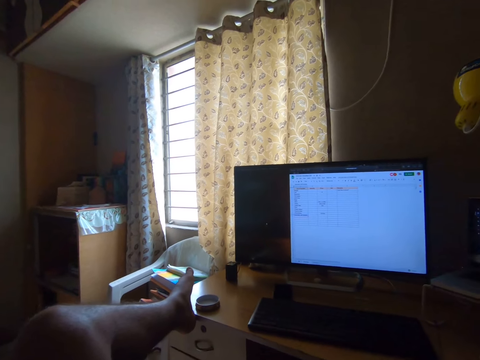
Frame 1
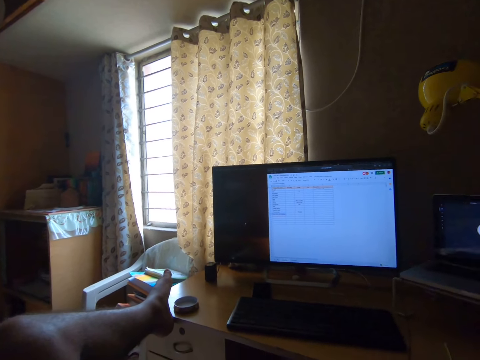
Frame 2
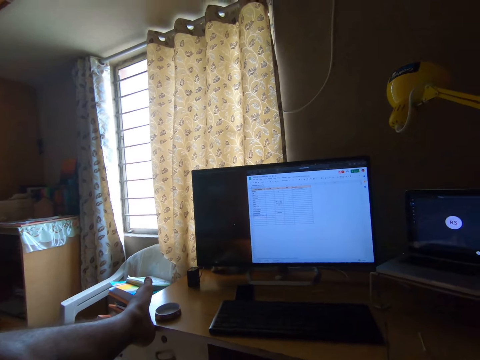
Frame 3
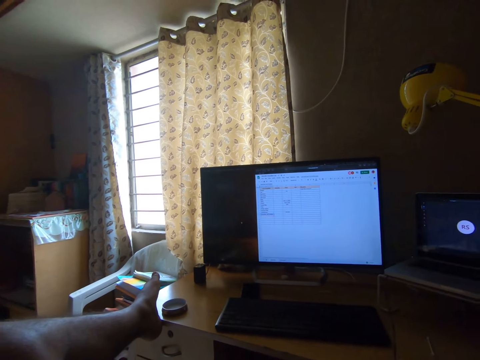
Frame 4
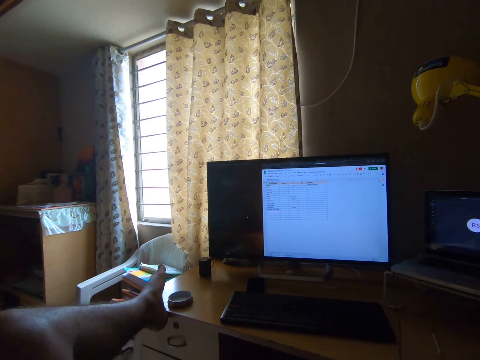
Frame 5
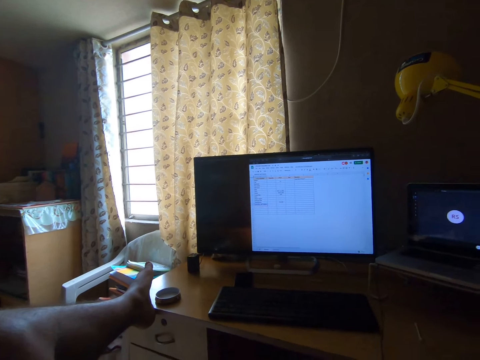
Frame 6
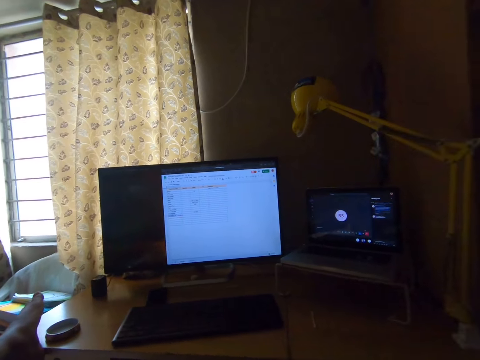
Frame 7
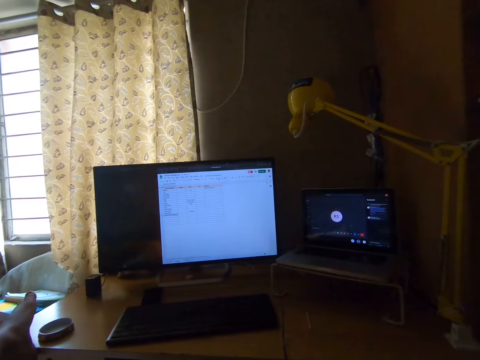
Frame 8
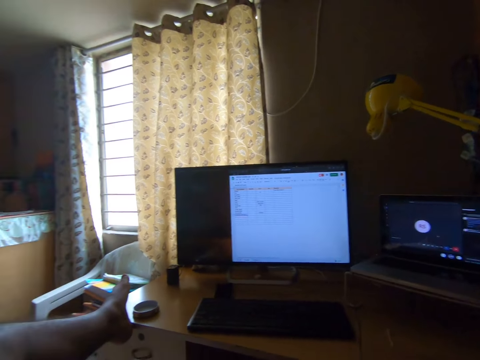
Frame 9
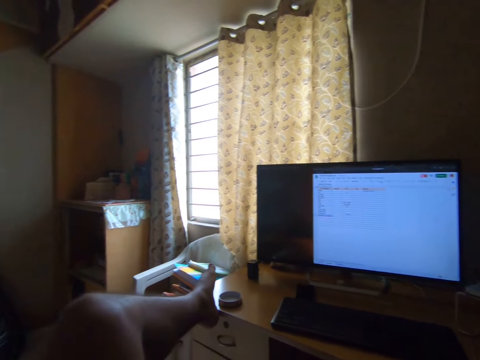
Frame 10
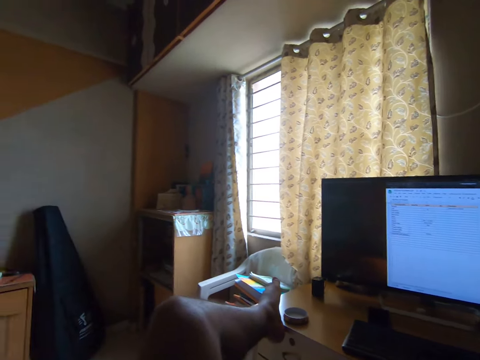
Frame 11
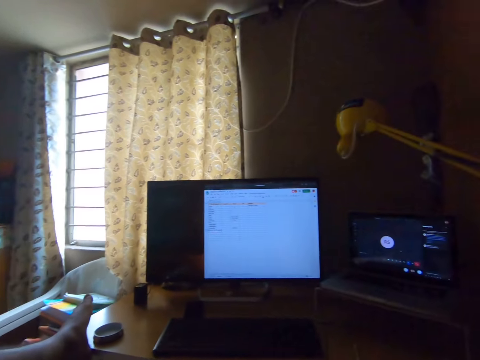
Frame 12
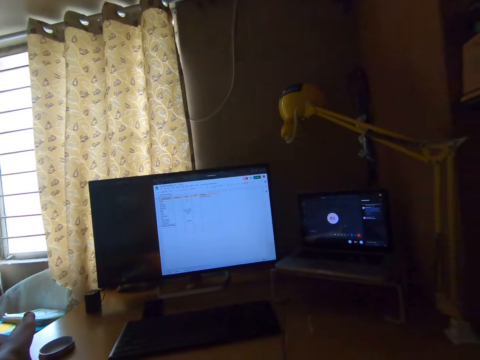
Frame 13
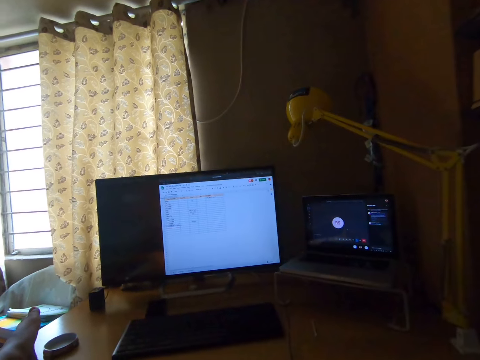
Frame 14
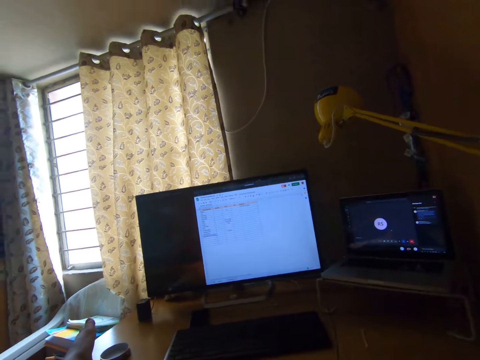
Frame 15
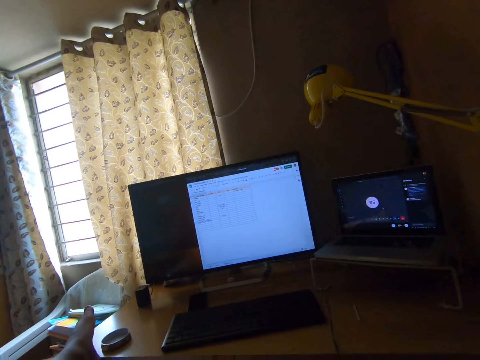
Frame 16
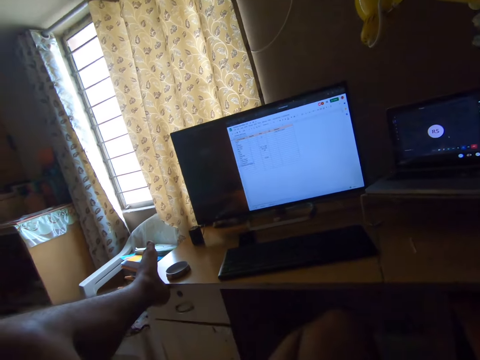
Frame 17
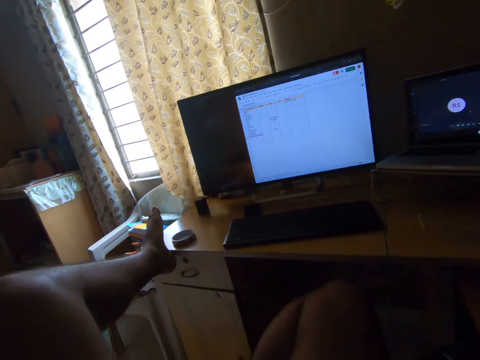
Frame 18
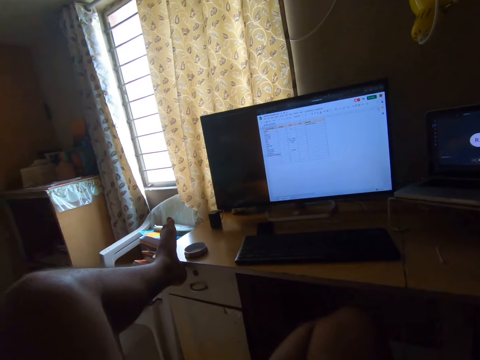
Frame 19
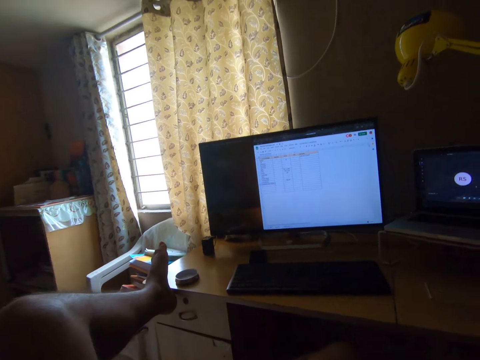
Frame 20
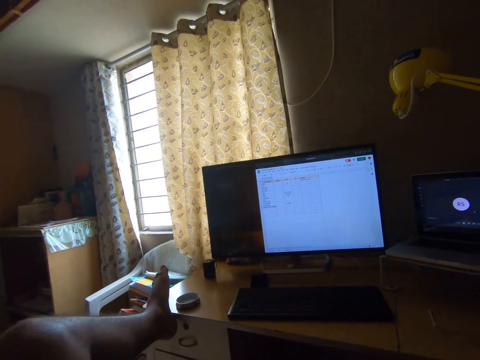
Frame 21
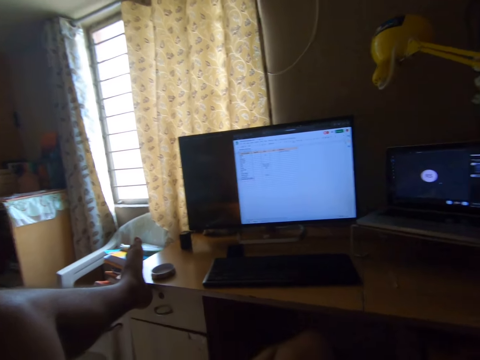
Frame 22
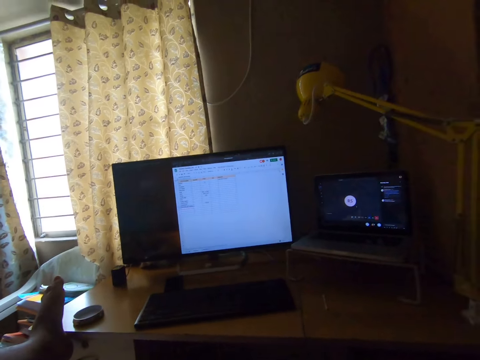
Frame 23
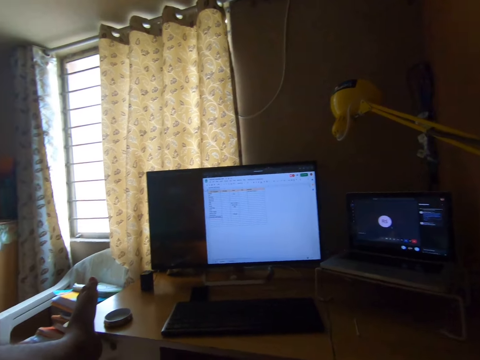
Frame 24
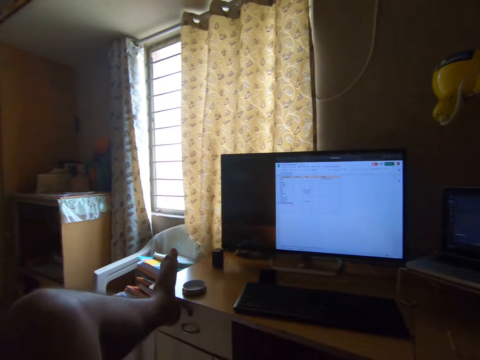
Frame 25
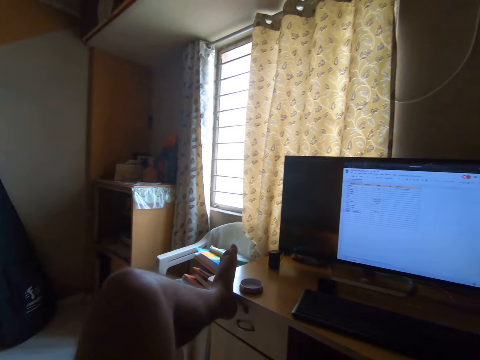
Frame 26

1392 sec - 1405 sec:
The camera wearer turns the head right. They stare at the laptop. They turn the head left. They turn the head right. They stare at the laptop. They move the head down. They stare at the leg. They move the head up. They turn the head right. They turn the head left.

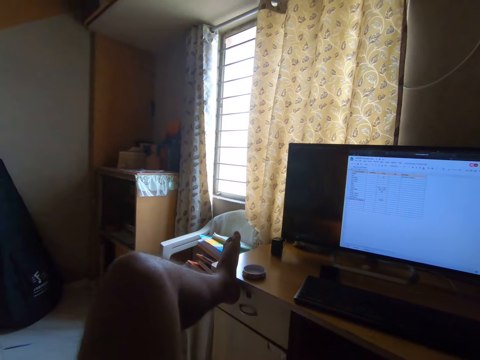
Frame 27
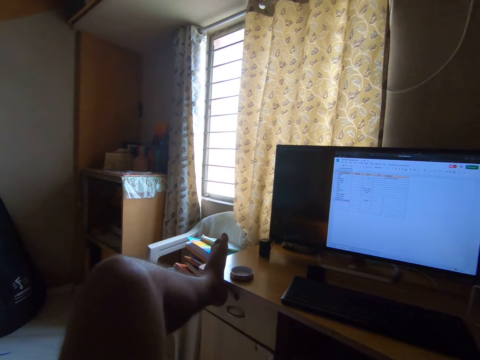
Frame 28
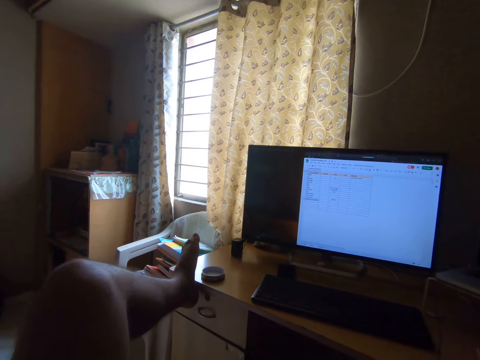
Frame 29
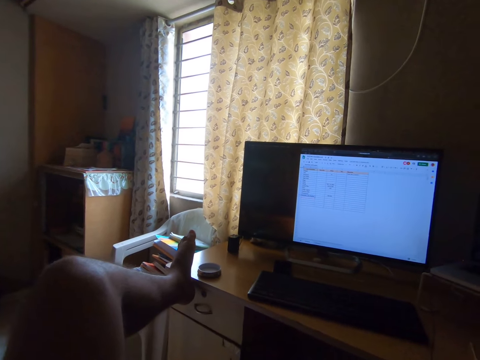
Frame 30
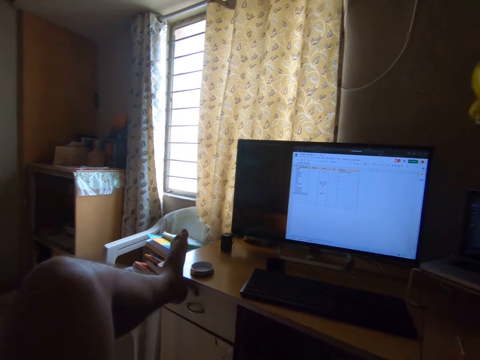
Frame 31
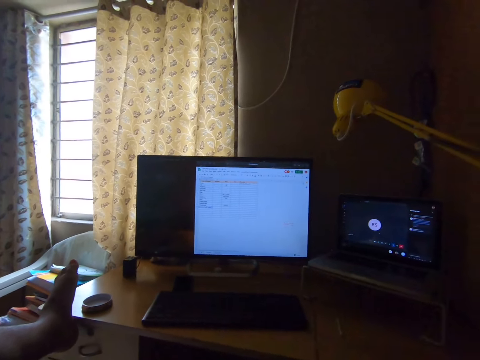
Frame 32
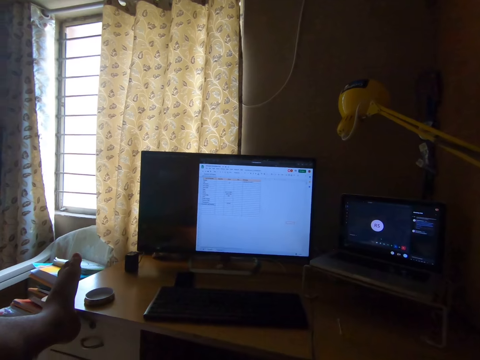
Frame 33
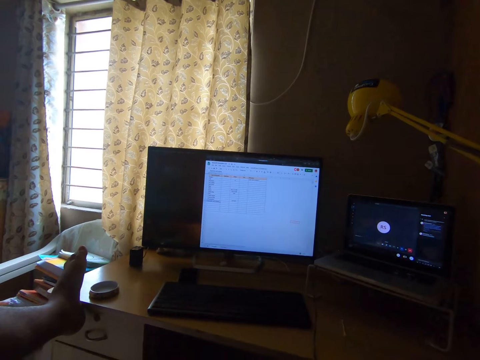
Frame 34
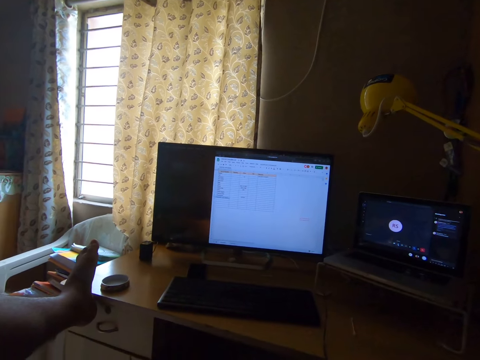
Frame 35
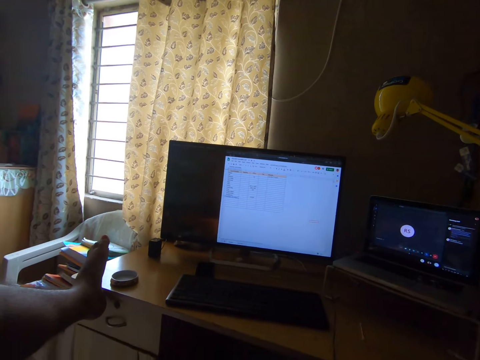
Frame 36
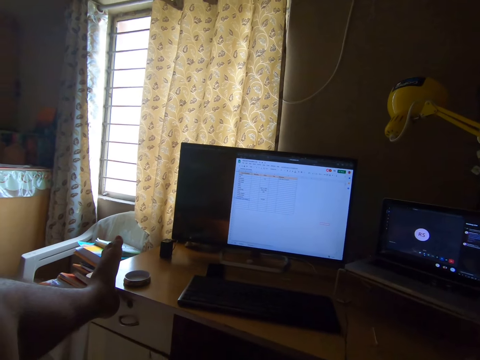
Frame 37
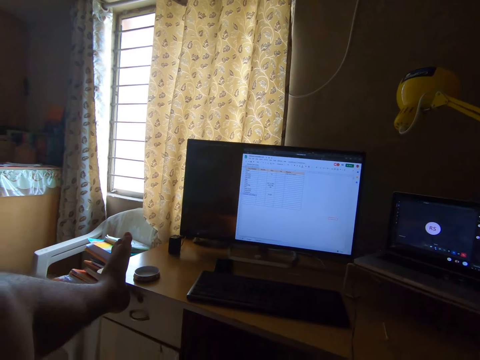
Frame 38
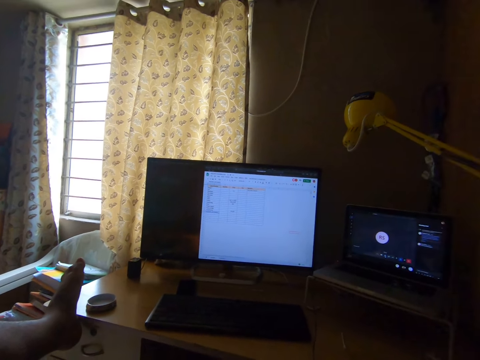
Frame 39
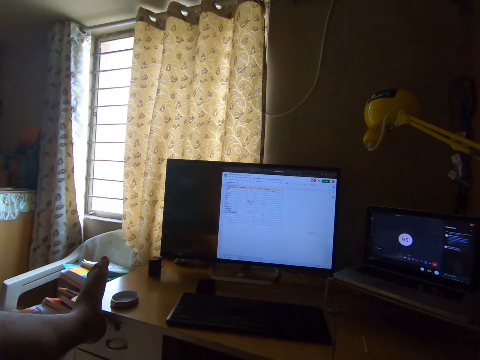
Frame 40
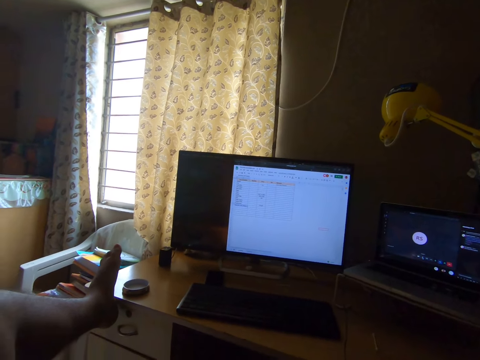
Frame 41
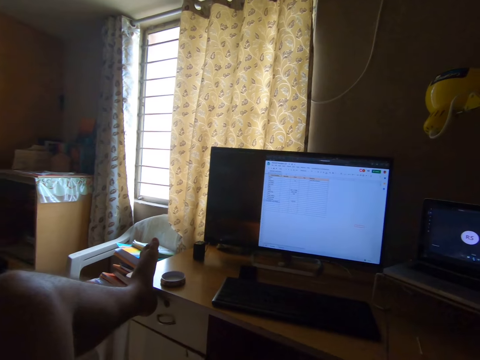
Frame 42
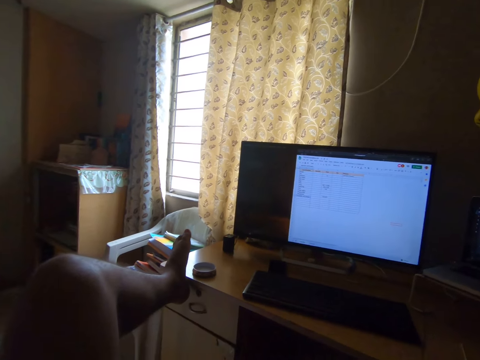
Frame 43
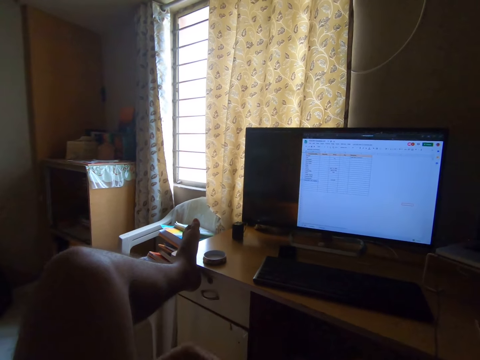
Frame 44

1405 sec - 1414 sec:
The camera wearer stares at the window. They turn the head right. They stare at the television. They turn the head left. They turn the head right. They turn the head left.

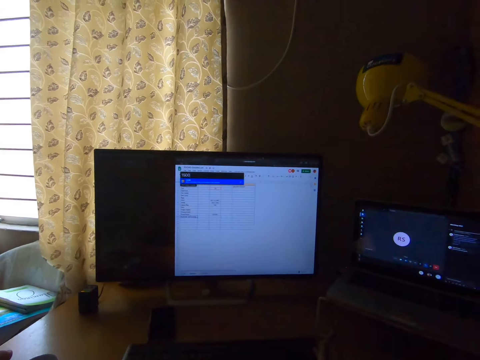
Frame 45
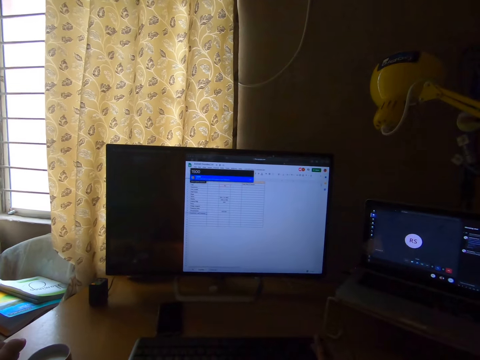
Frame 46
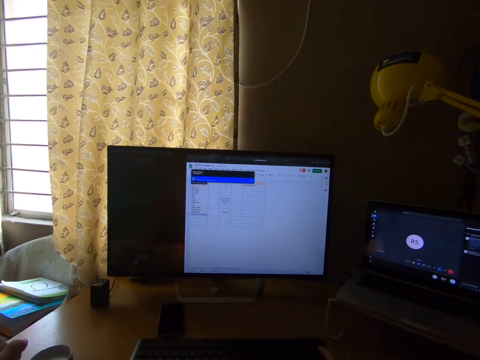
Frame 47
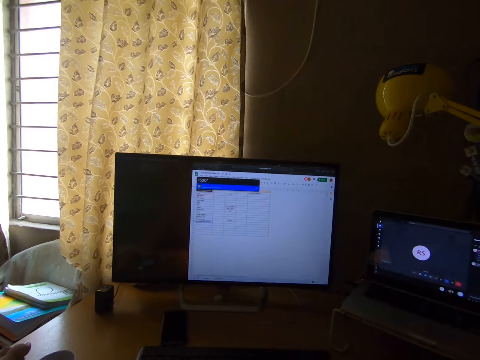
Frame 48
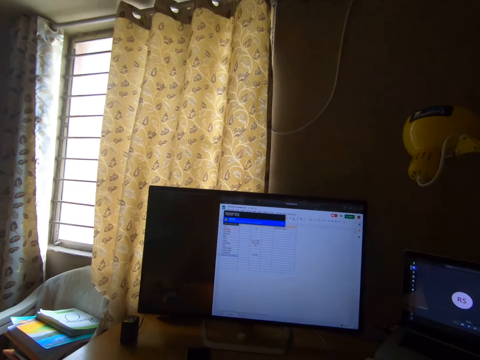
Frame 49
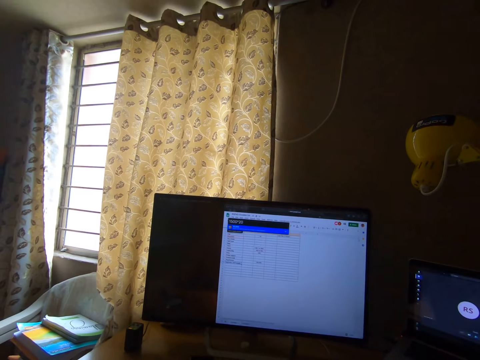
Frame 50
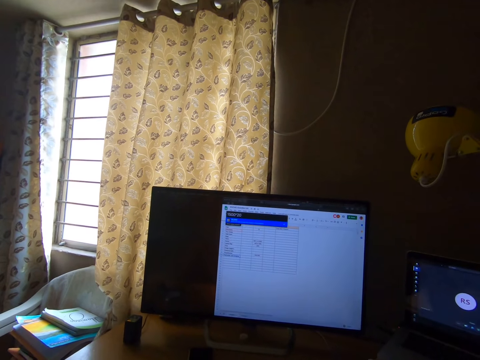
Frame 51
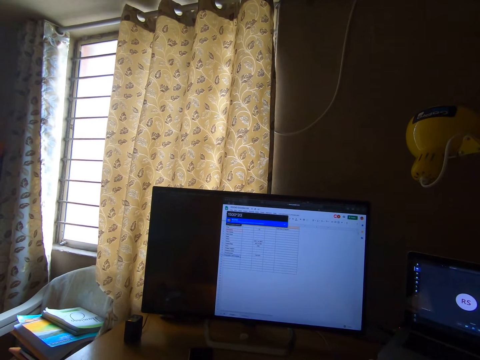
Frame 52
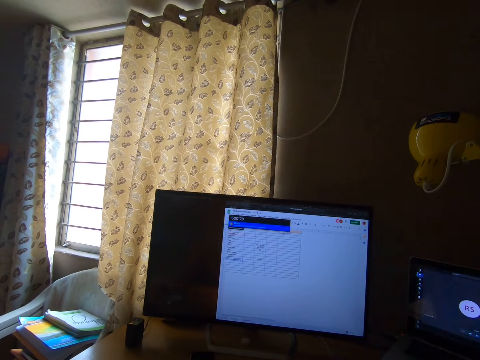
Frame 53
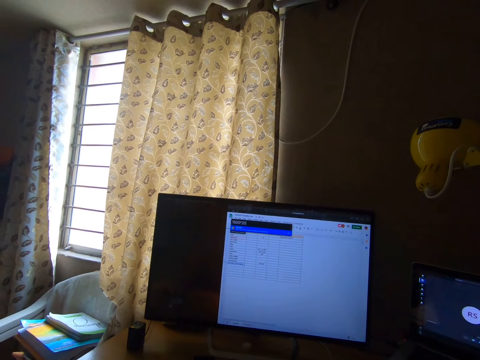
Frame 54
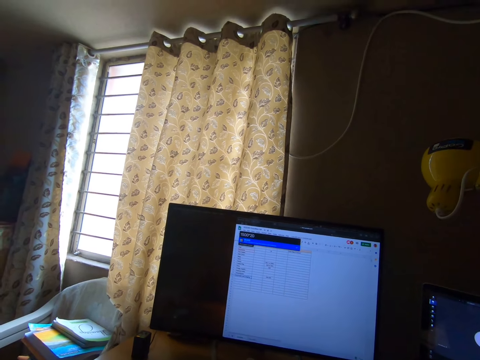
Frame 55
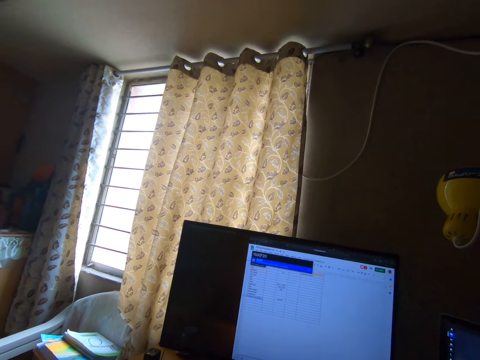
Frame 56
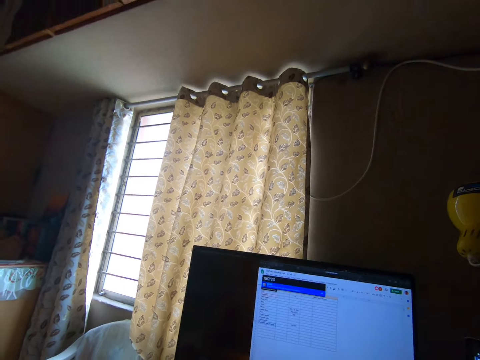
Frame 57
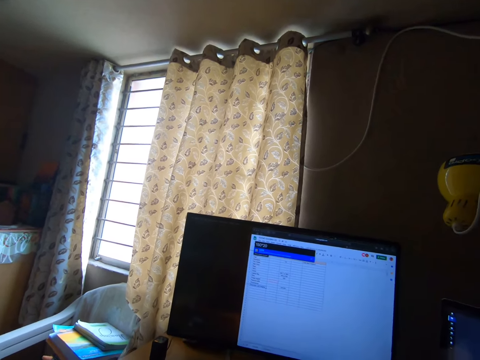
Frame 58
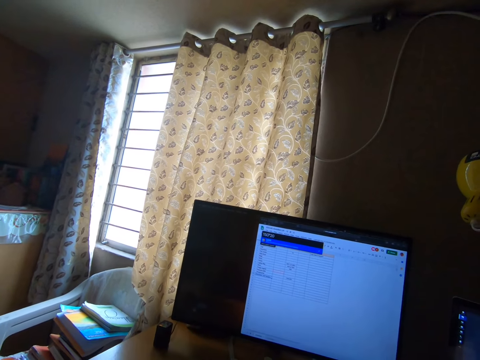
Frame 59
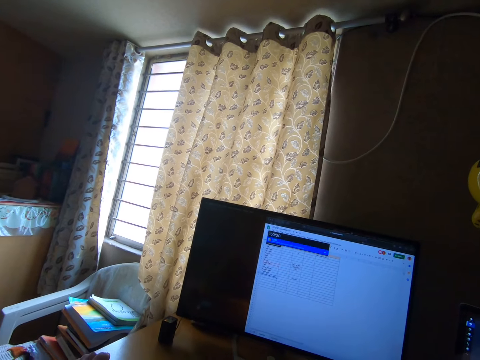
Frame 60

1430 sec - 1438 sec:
The camera wearer moves the head up. They stare at the window. They move the head up. They stare at the window.
